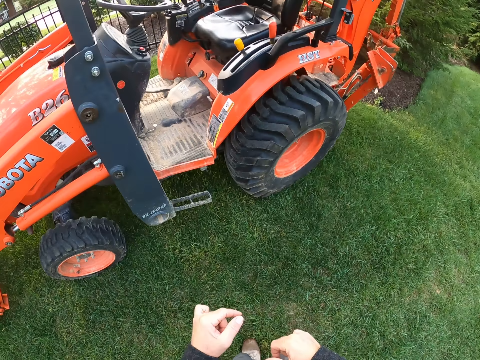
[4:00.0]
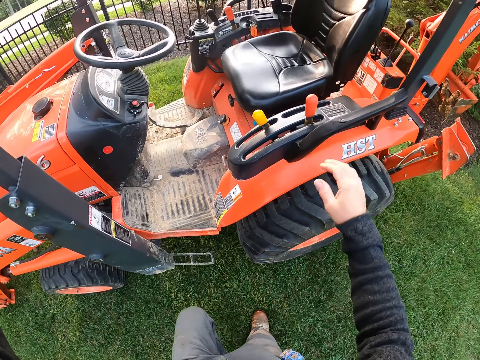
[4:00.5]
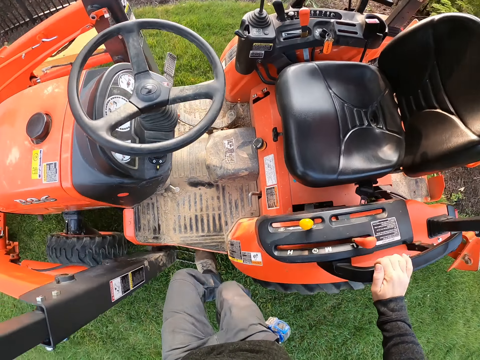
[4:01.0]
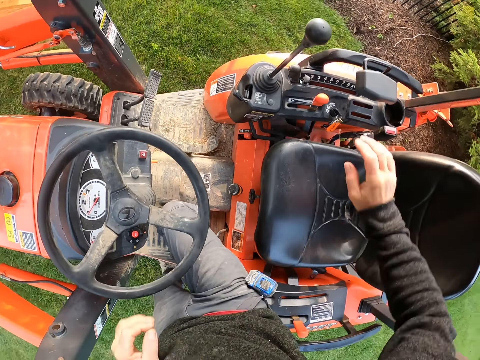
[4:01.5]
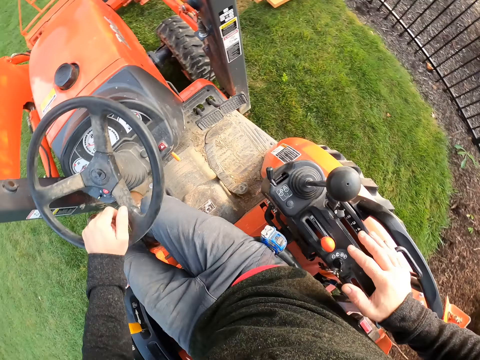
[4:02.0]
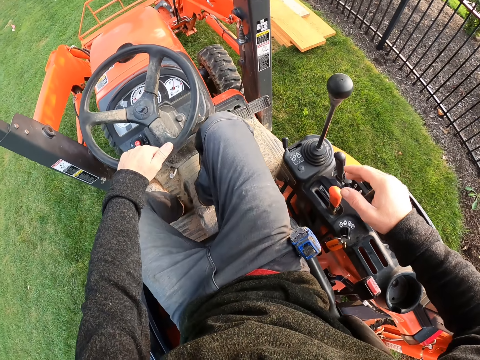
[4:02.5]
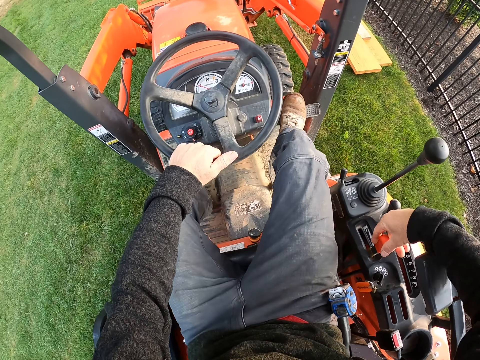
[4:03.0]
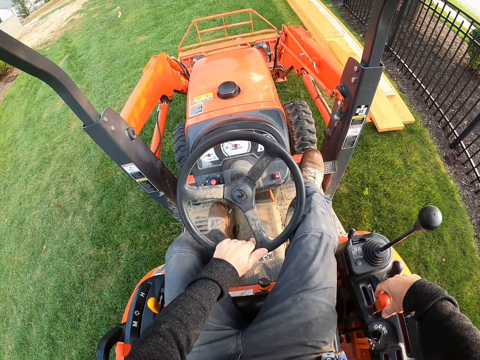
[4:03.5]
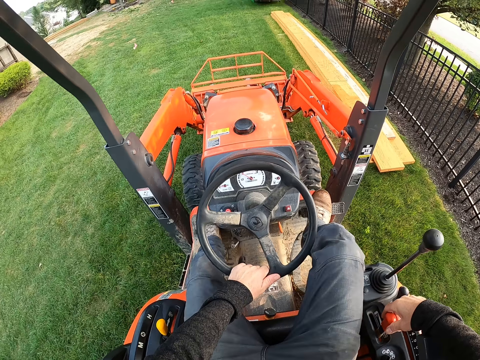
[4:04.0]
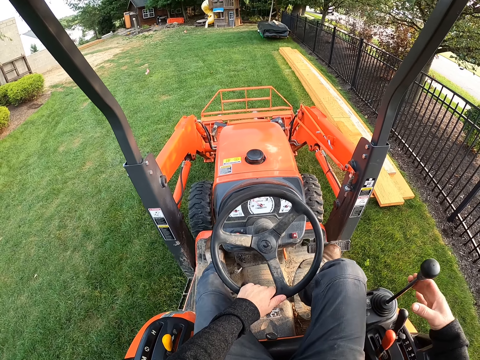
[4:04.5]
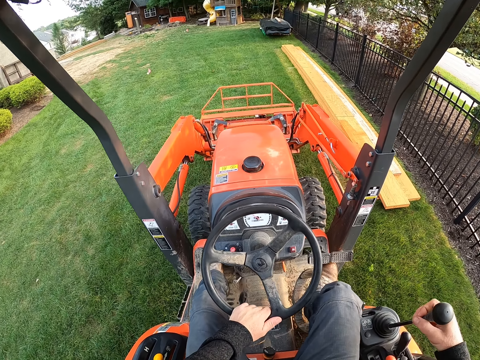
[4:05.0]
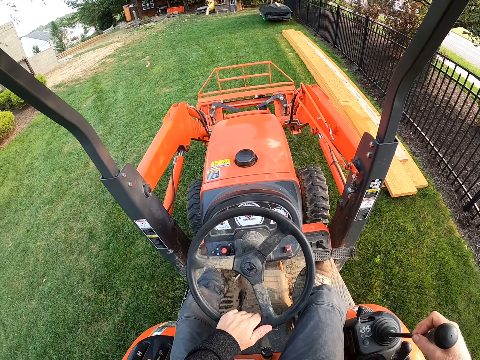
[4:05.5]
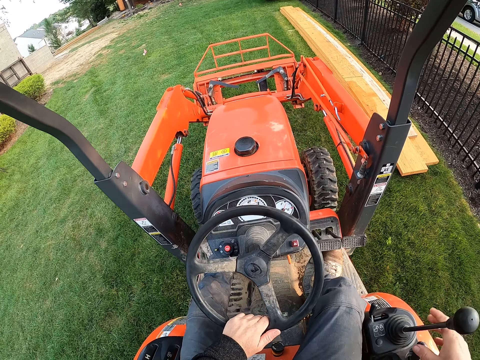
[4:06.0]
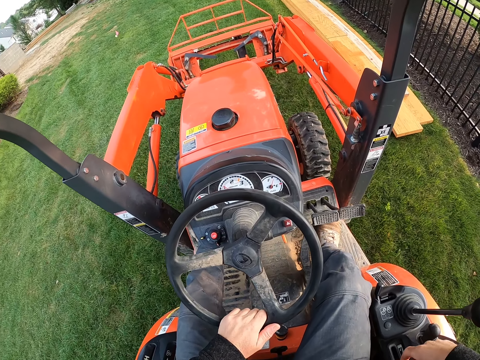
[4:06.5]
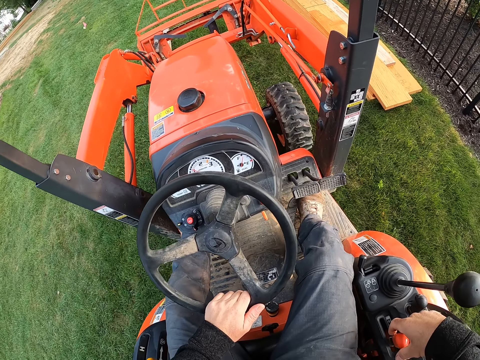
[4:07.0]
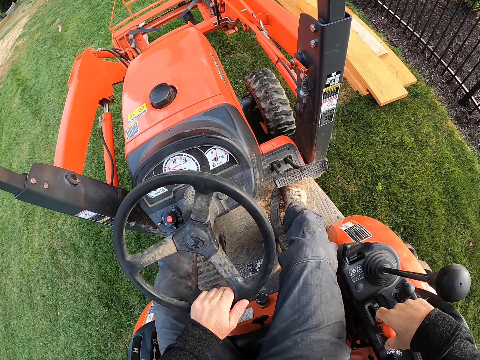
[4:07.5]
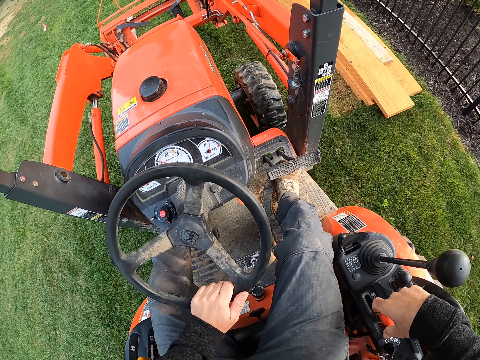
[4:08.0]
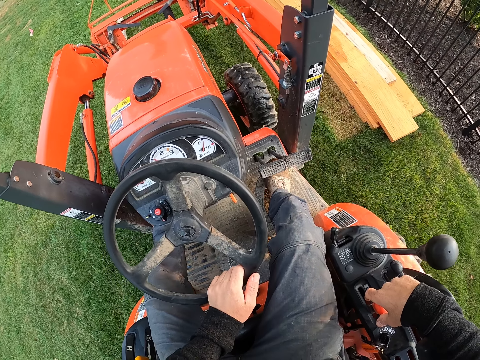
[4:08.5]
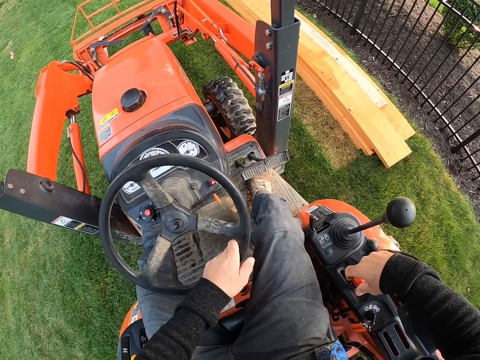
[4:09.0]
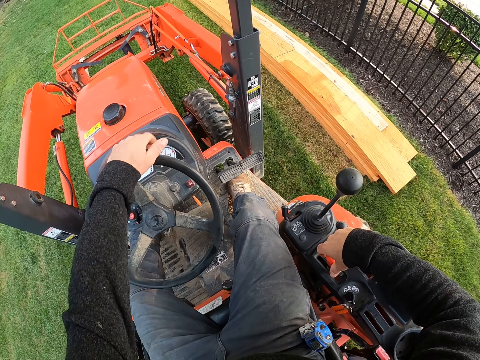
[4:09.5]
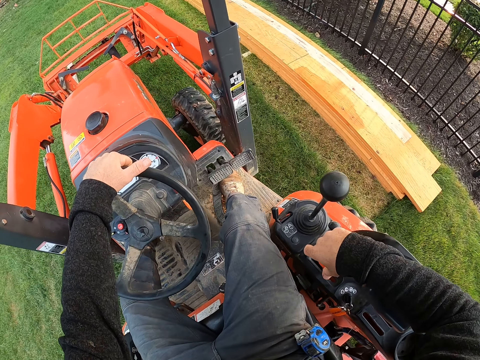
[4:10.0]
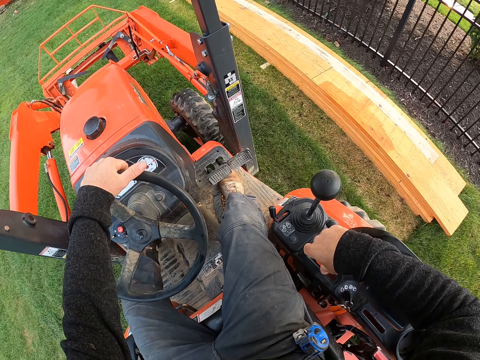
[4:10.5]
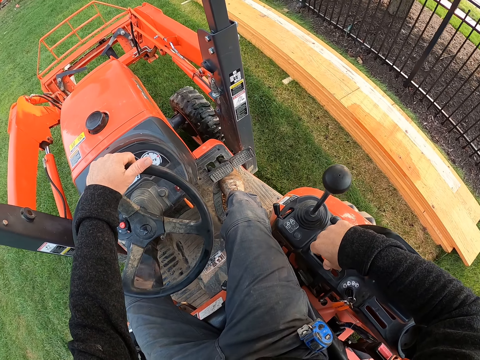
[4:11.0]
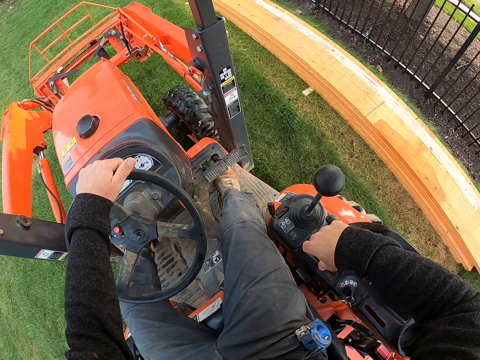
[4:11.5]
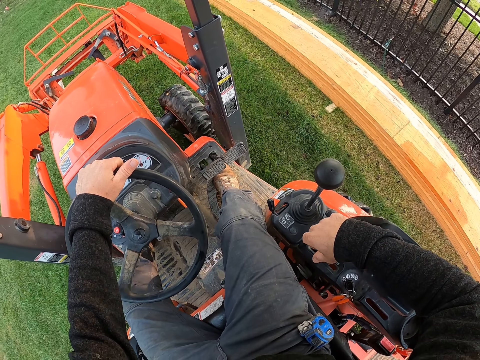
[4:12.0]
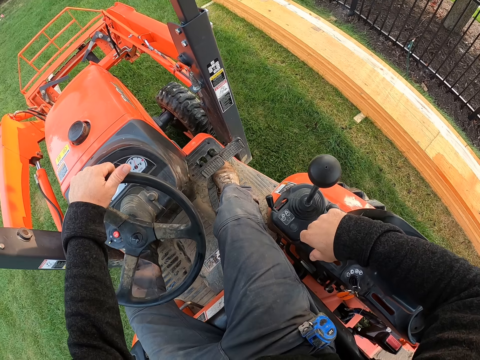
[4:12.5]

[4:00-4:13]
The camera wearer climbs on the tractor. They sit on the tractor seat. They drive the tractor. They drive the tractor.

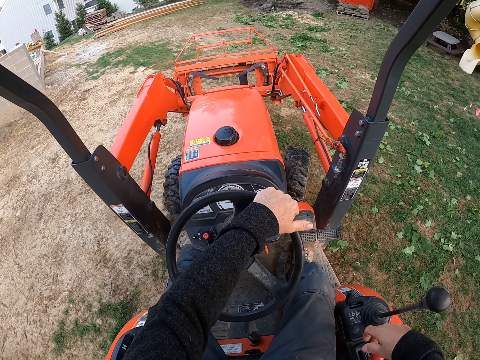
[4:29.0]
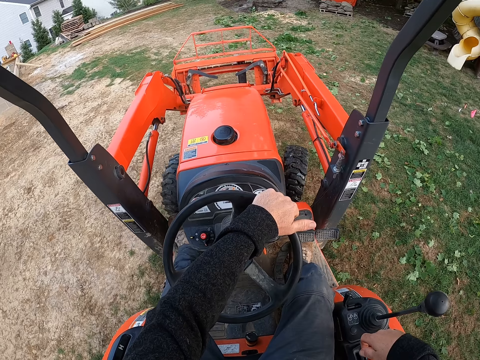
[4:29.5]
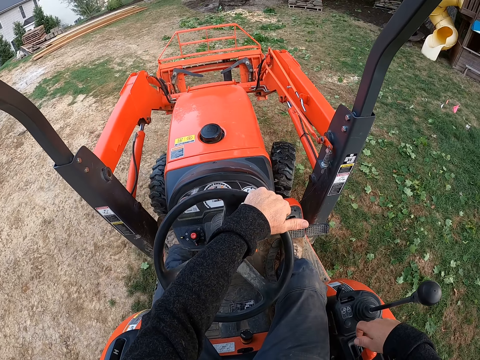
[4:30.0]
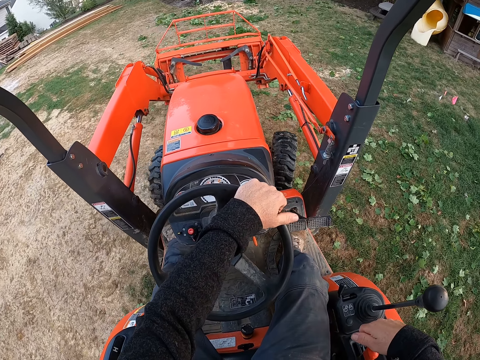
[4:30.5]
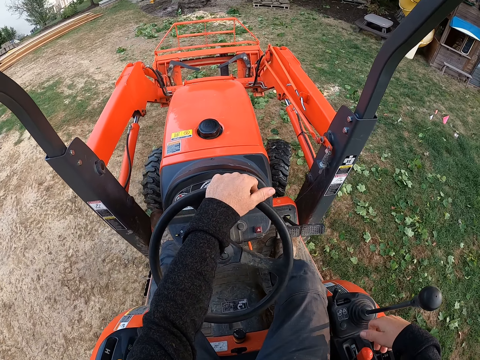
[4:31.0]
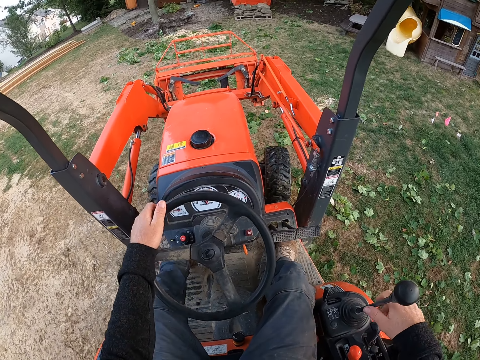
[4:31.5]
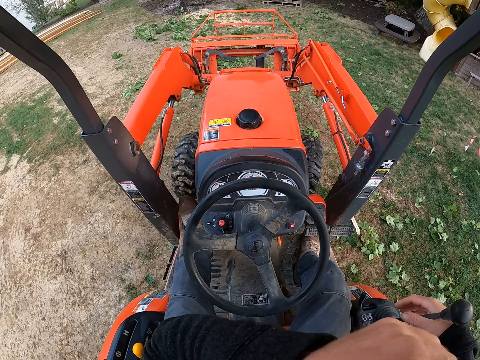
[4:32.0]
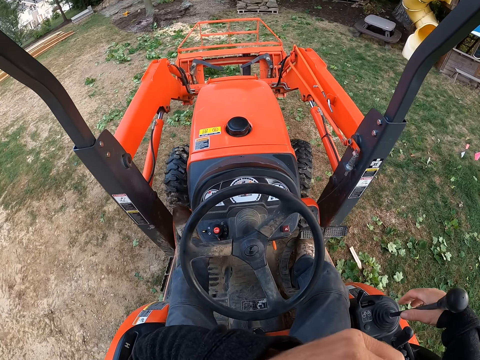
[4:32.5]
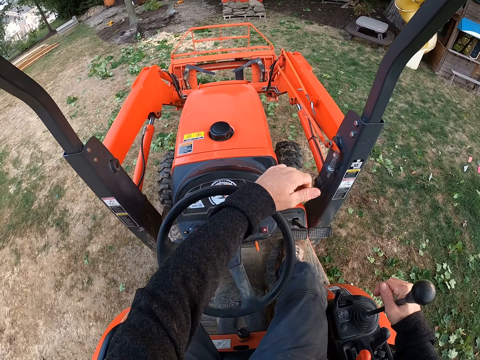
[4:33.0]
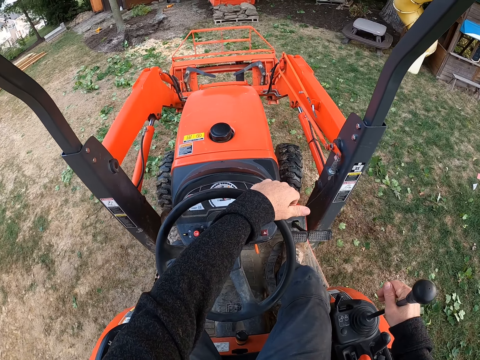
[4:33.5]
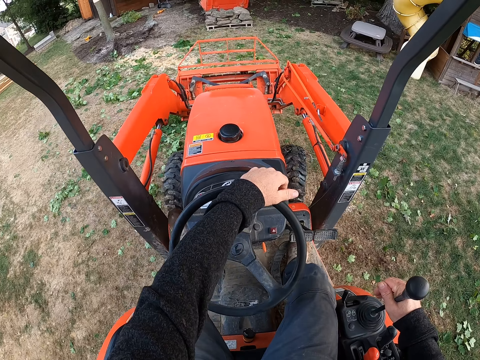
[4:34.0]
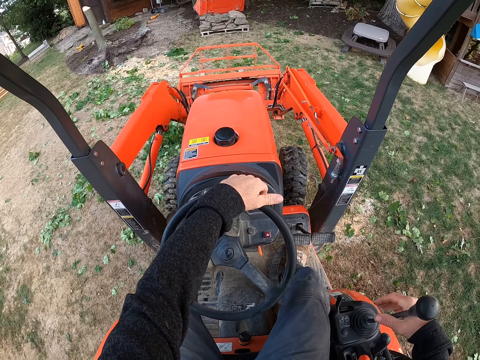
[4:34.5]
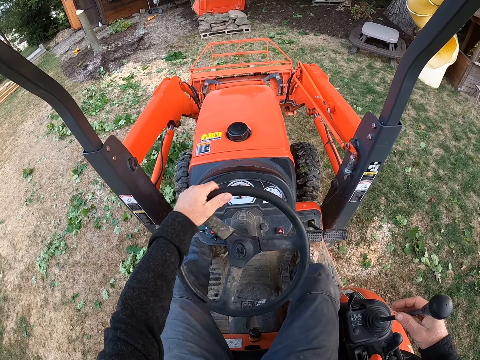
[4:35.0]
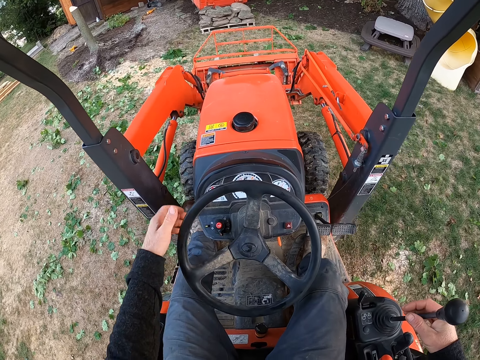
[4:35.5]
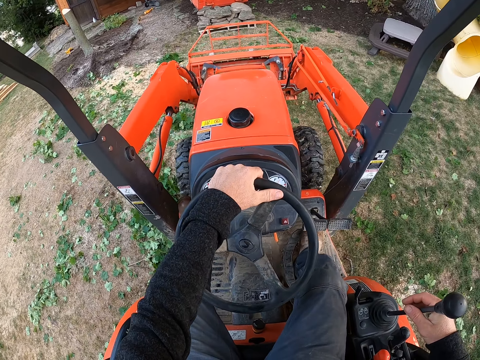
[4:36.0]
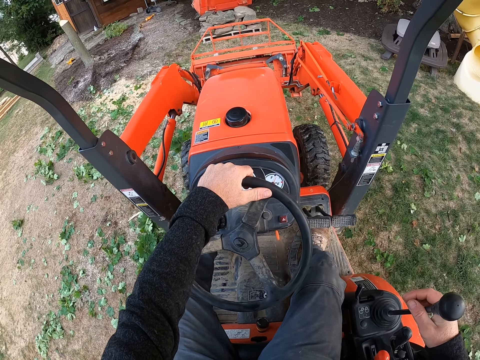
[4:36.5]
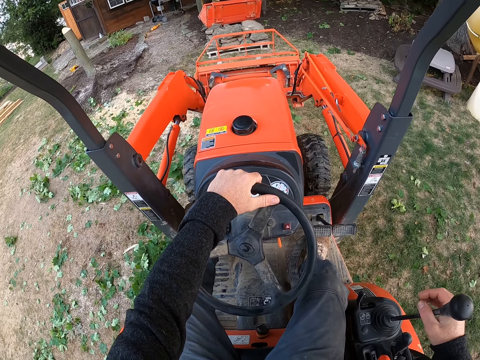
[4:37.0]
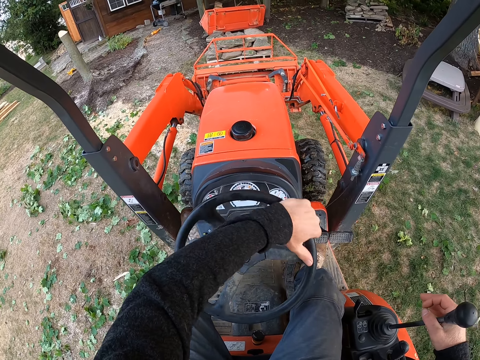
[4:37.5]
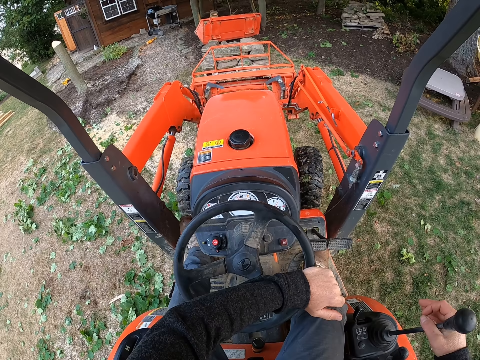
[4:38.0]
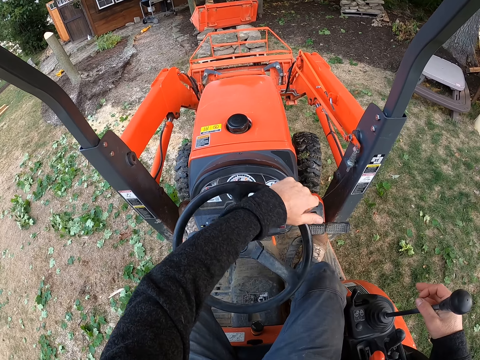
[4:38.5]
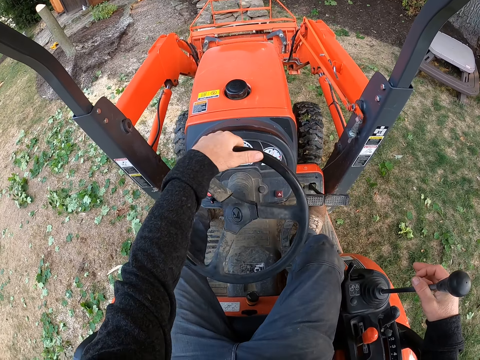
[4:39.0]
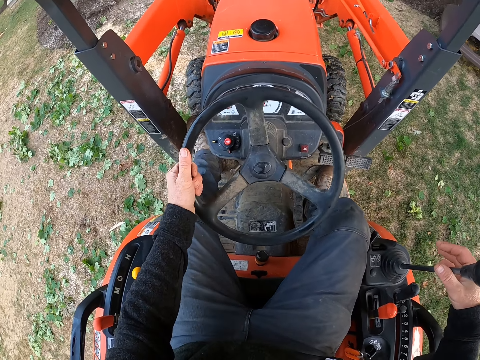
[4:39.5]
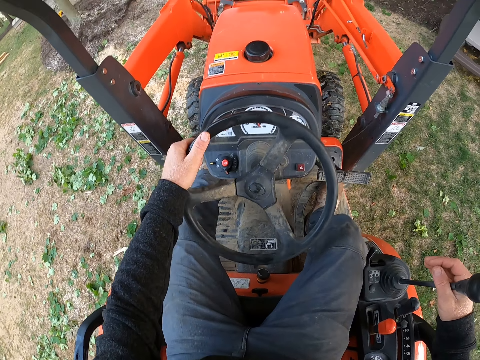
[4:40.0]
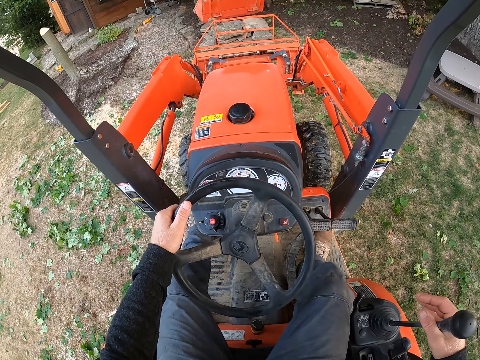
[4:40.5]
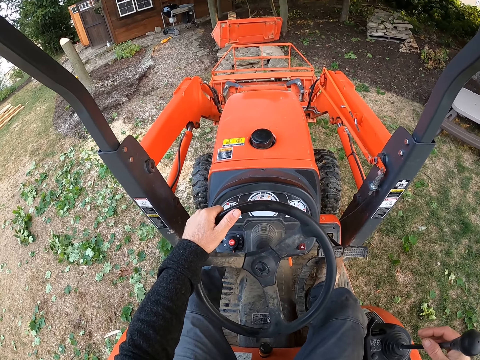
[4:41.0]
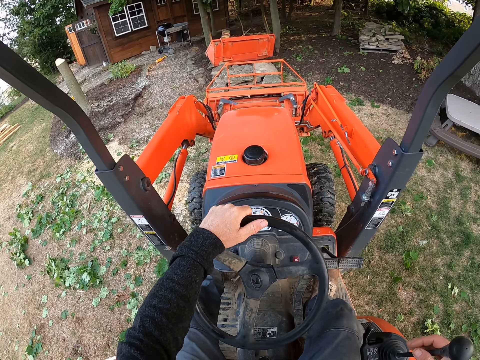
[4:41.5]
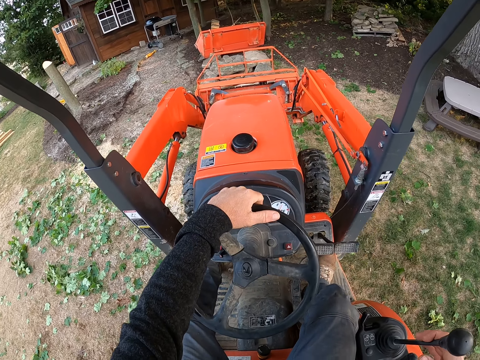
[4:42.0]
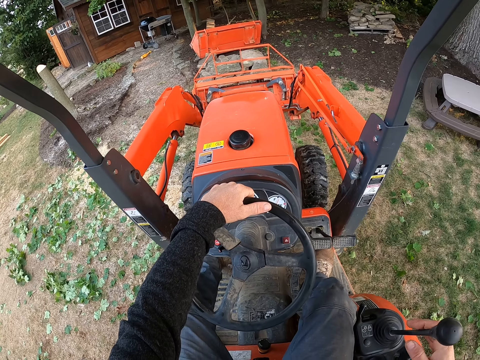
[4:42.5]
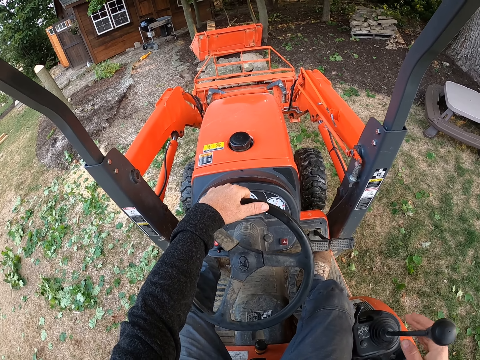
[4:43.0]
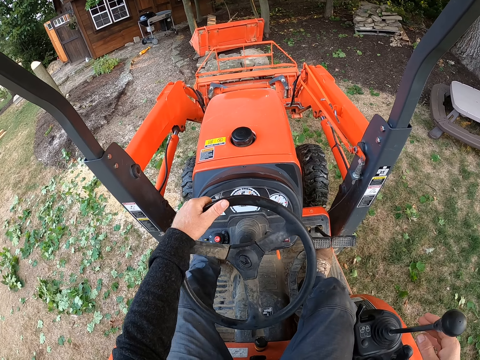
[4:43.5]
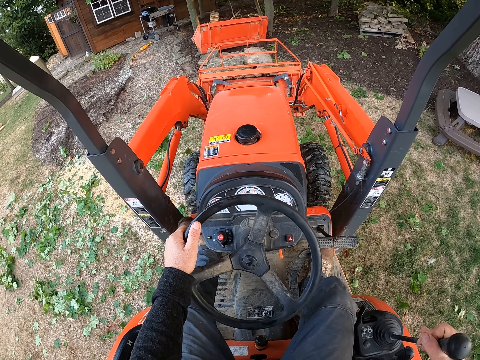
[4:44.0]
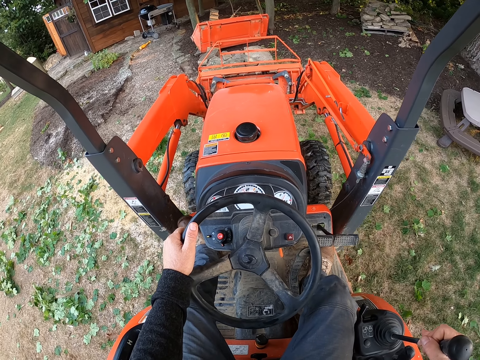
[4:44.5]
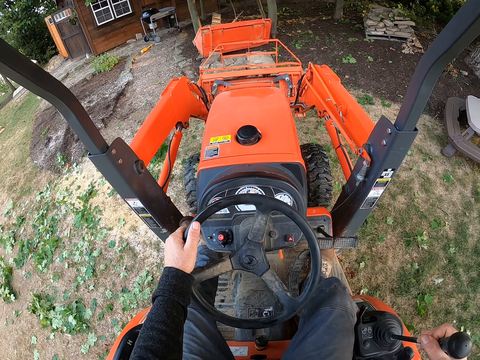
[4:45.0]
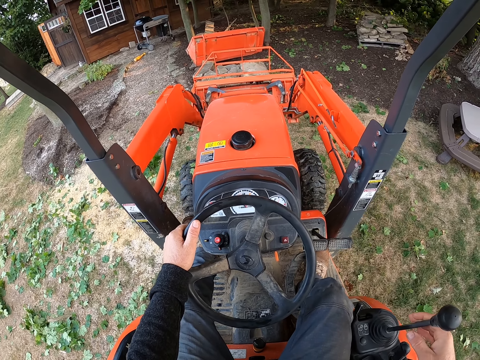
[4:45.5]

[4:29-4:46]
The camera wearer raises his left hand. He returns his left hand to the steering.
